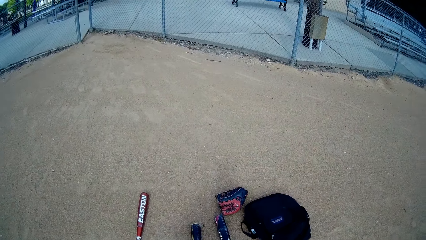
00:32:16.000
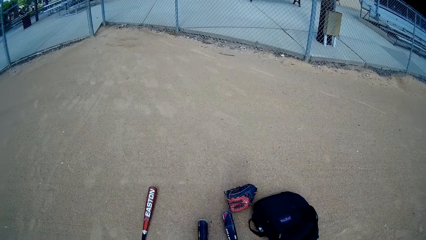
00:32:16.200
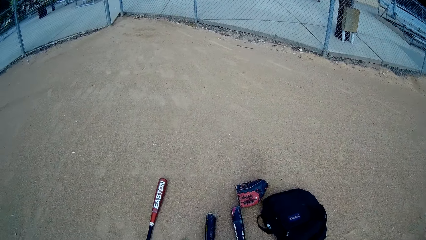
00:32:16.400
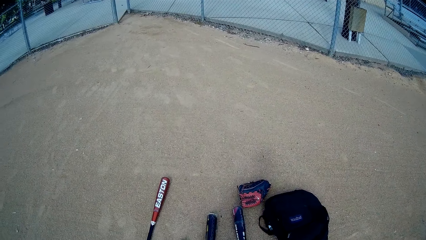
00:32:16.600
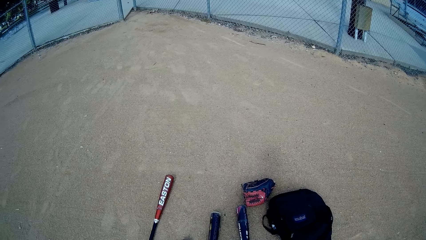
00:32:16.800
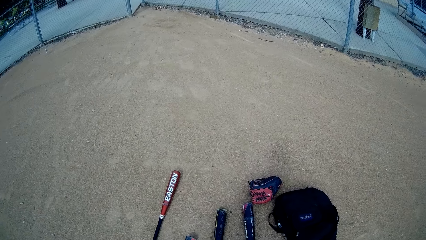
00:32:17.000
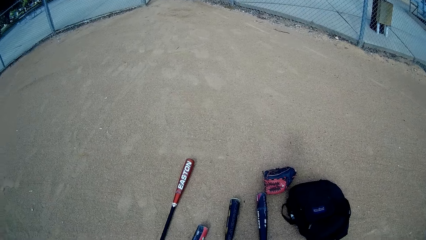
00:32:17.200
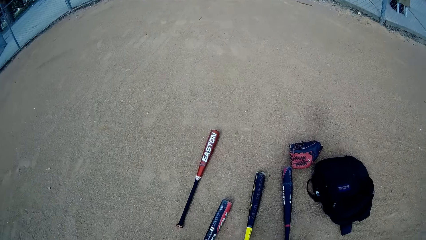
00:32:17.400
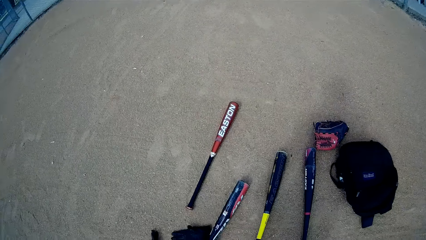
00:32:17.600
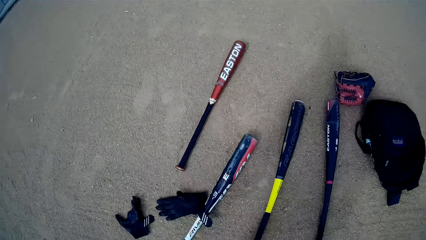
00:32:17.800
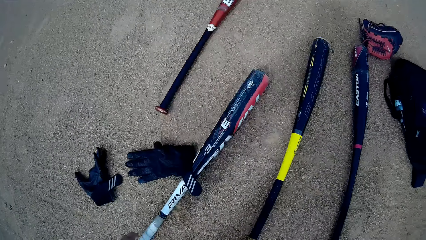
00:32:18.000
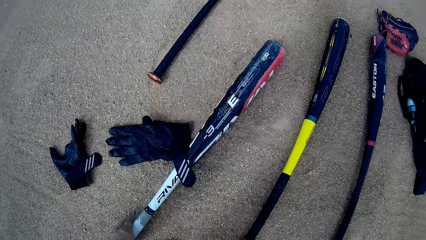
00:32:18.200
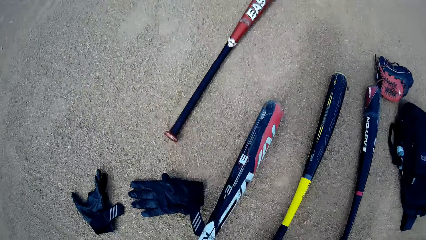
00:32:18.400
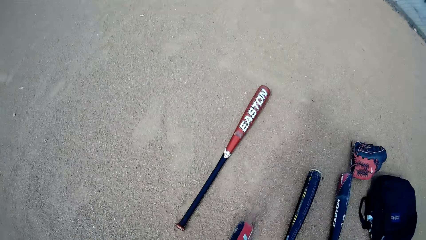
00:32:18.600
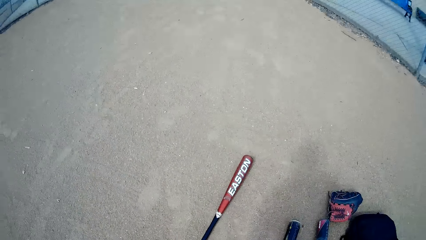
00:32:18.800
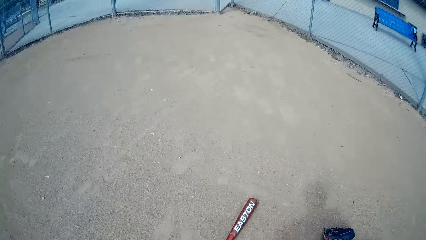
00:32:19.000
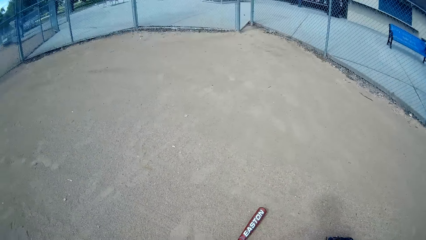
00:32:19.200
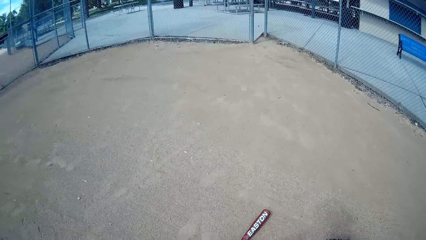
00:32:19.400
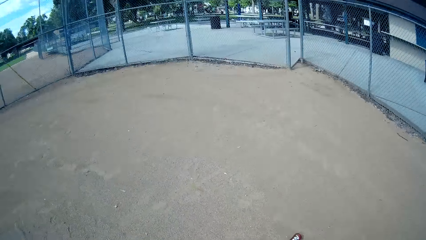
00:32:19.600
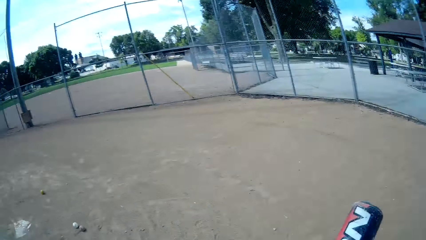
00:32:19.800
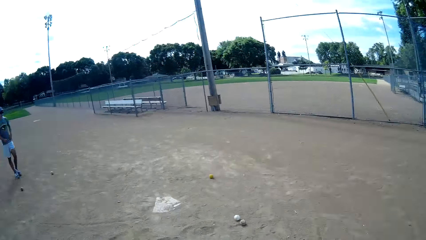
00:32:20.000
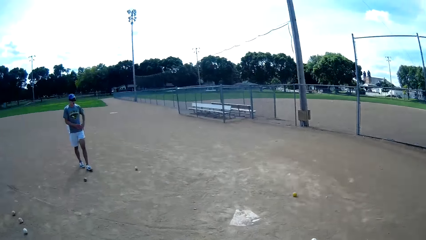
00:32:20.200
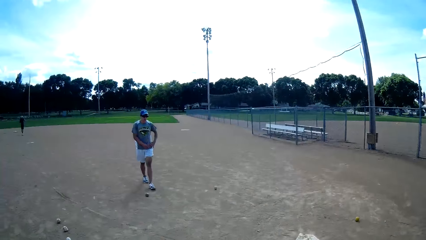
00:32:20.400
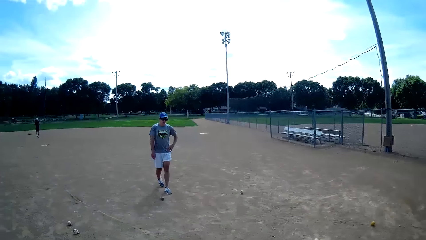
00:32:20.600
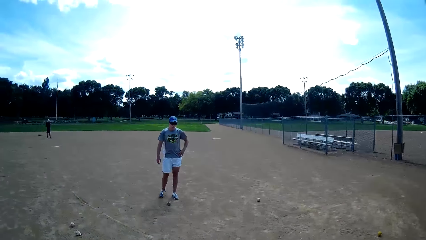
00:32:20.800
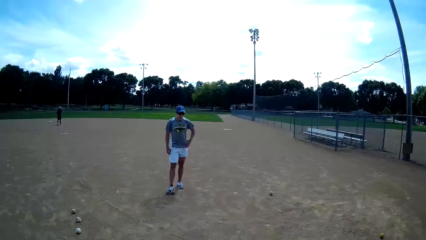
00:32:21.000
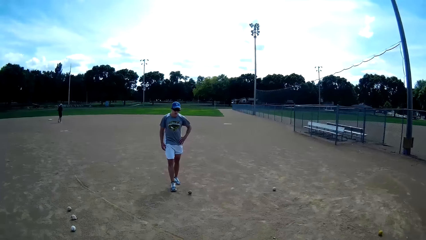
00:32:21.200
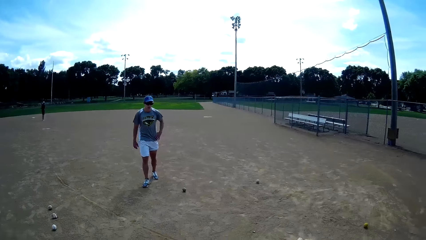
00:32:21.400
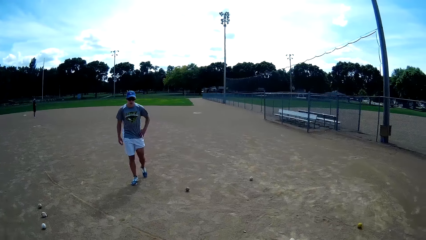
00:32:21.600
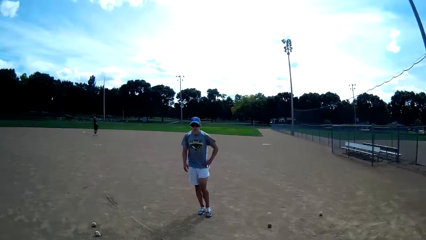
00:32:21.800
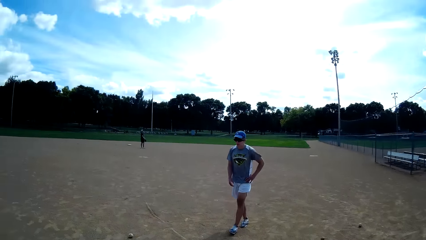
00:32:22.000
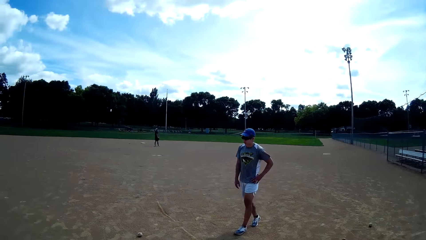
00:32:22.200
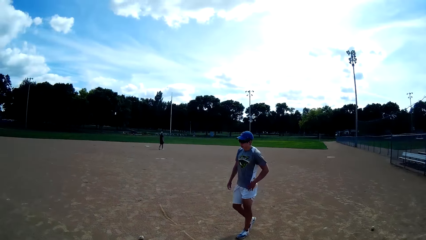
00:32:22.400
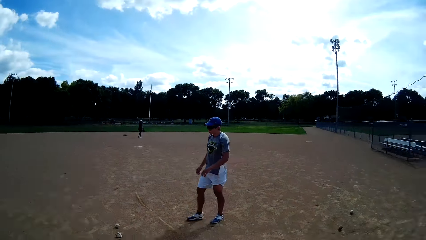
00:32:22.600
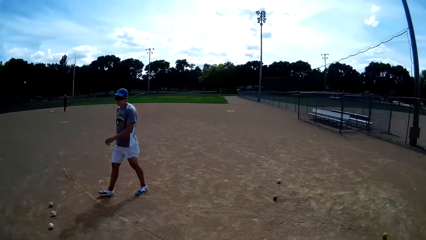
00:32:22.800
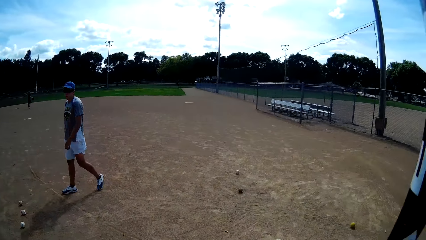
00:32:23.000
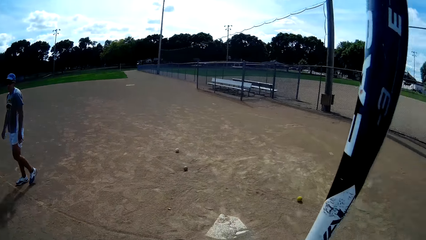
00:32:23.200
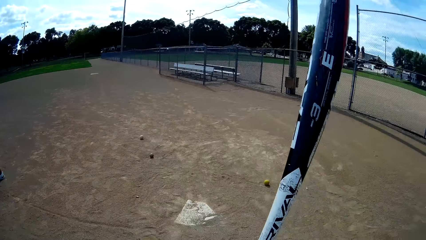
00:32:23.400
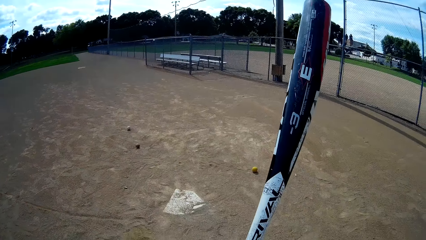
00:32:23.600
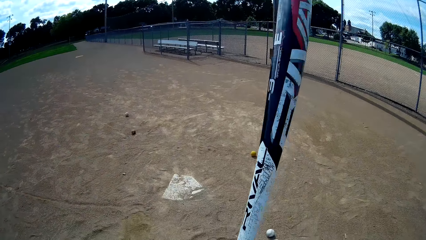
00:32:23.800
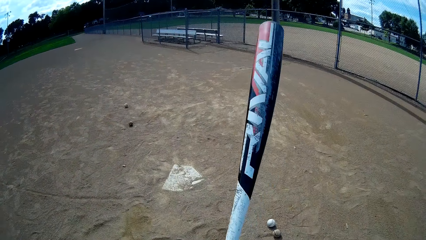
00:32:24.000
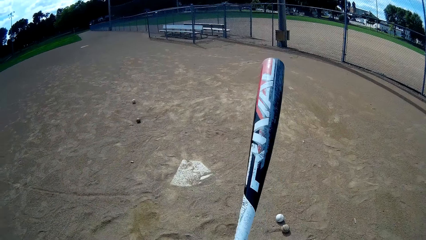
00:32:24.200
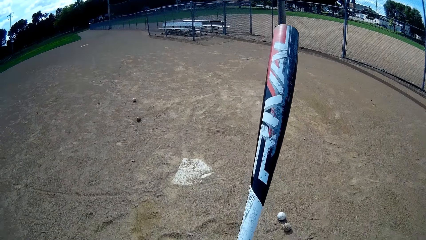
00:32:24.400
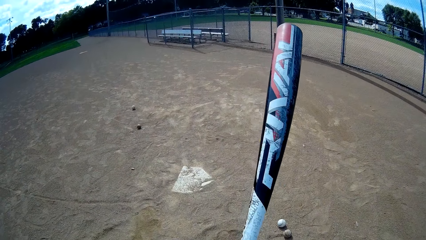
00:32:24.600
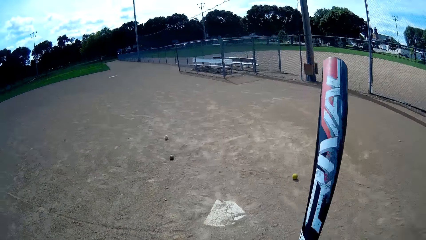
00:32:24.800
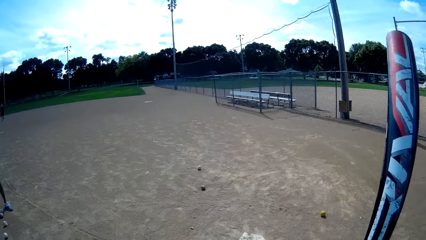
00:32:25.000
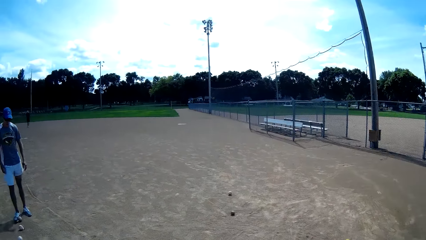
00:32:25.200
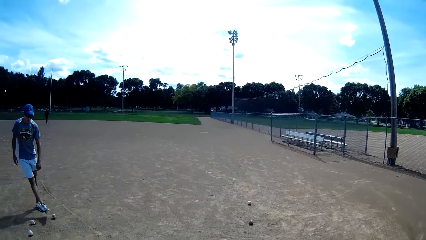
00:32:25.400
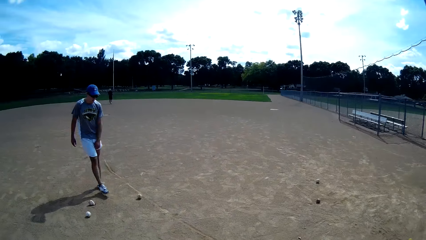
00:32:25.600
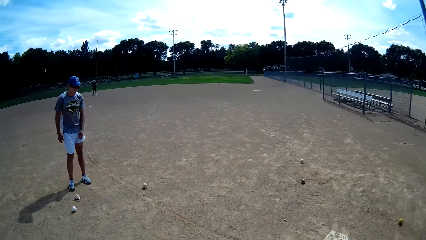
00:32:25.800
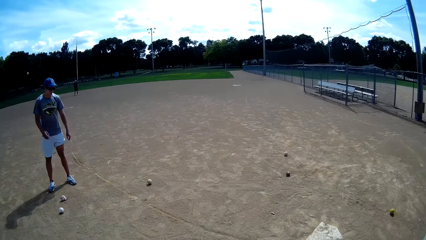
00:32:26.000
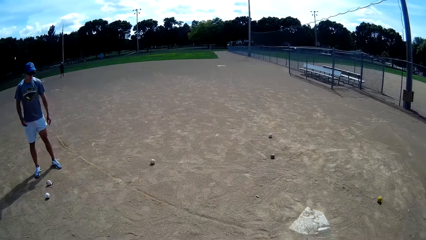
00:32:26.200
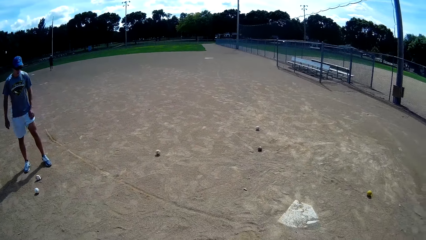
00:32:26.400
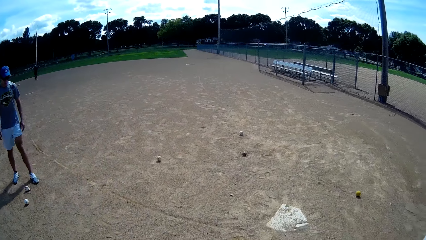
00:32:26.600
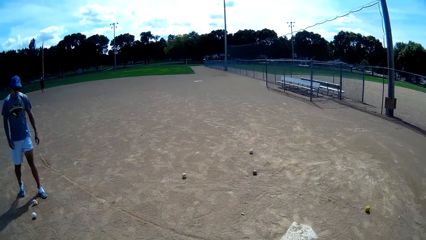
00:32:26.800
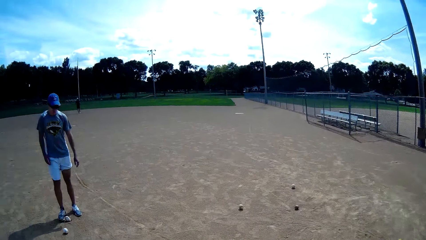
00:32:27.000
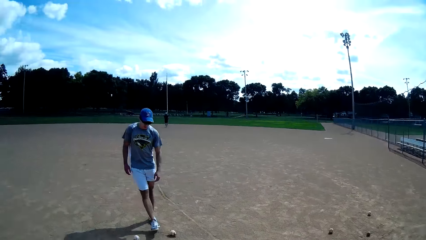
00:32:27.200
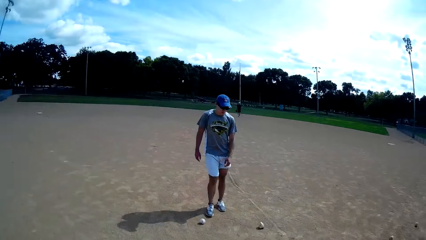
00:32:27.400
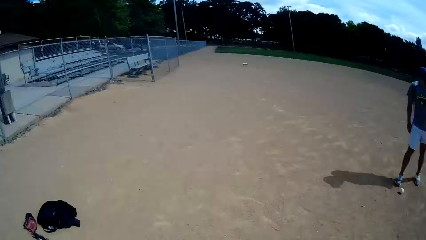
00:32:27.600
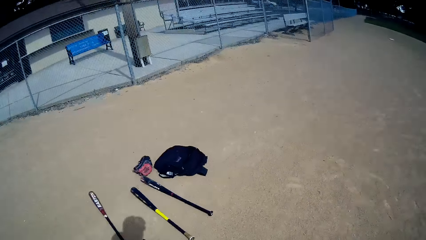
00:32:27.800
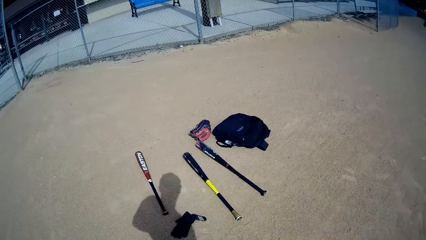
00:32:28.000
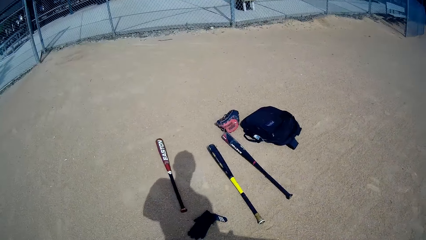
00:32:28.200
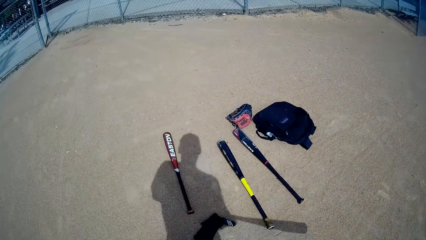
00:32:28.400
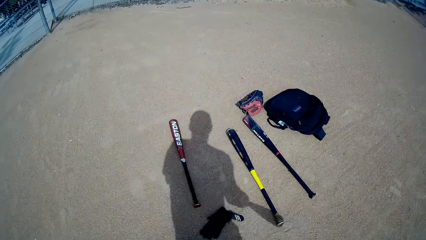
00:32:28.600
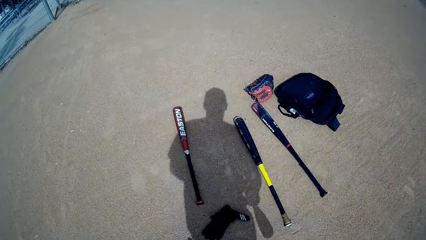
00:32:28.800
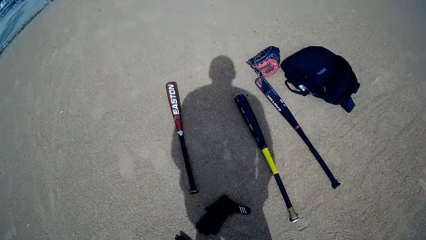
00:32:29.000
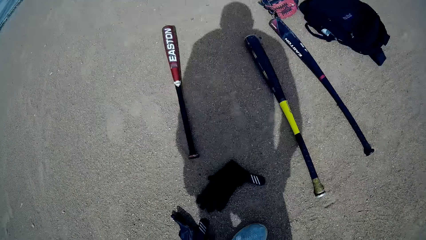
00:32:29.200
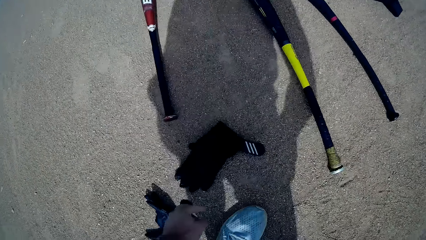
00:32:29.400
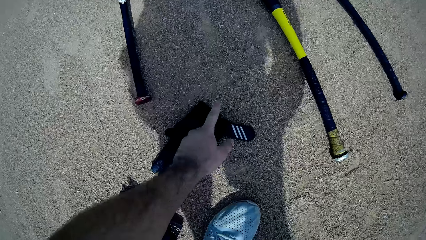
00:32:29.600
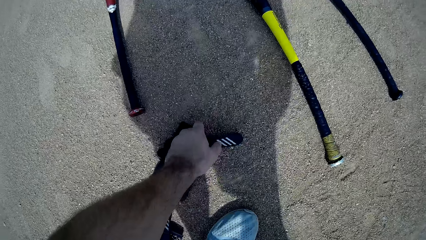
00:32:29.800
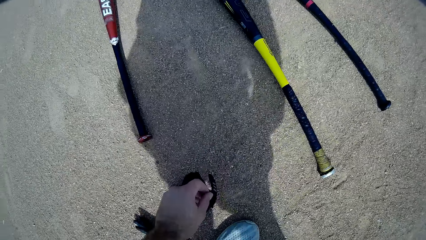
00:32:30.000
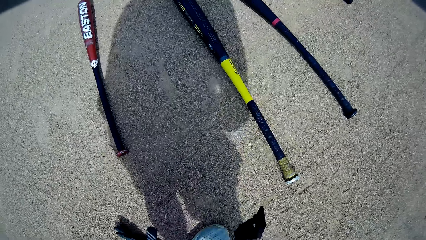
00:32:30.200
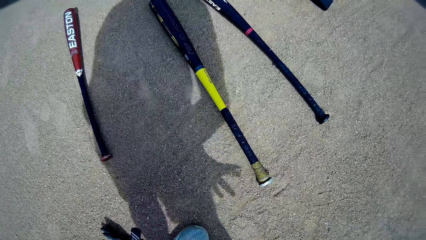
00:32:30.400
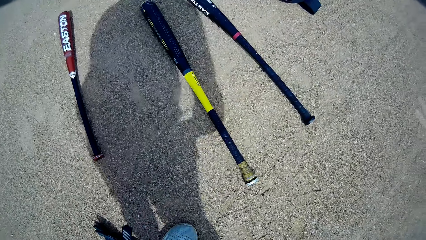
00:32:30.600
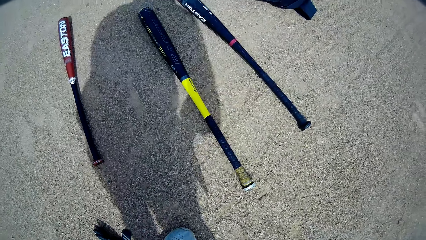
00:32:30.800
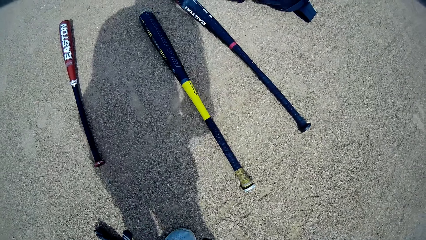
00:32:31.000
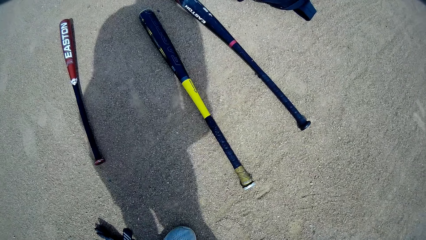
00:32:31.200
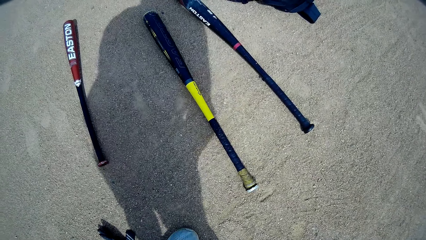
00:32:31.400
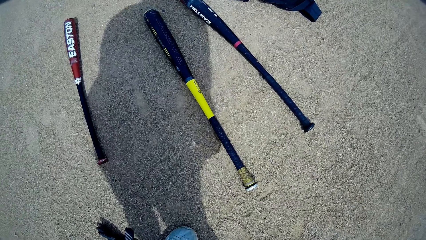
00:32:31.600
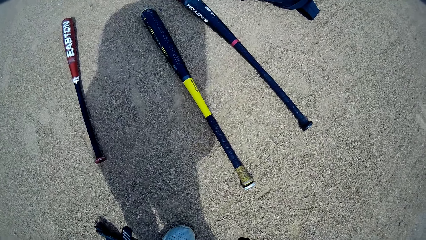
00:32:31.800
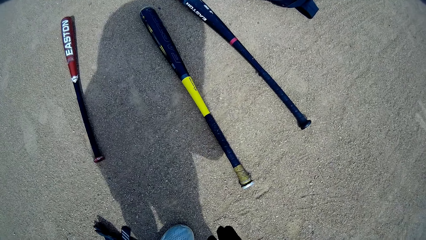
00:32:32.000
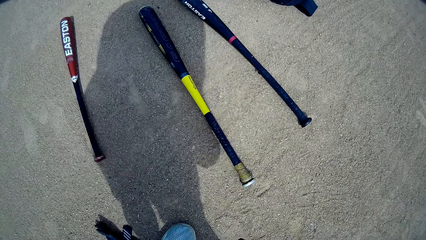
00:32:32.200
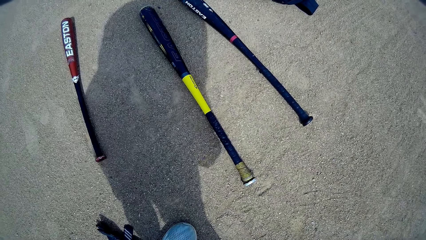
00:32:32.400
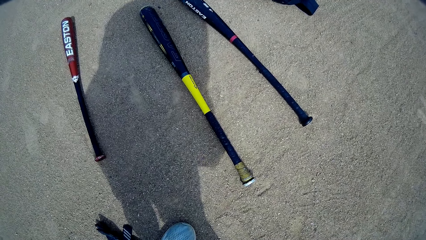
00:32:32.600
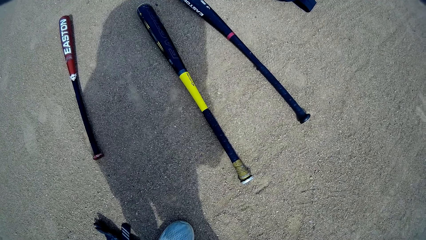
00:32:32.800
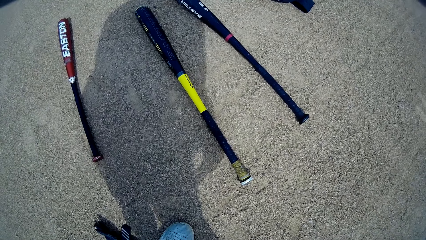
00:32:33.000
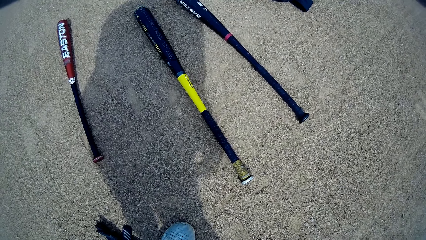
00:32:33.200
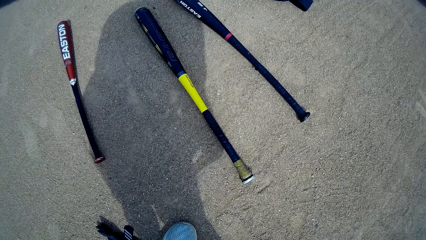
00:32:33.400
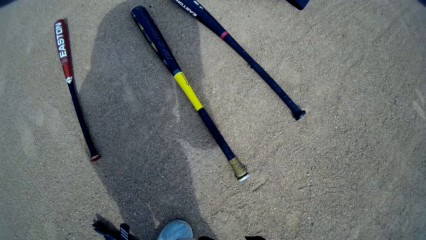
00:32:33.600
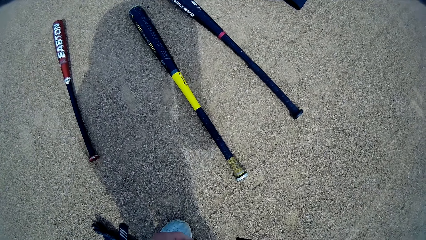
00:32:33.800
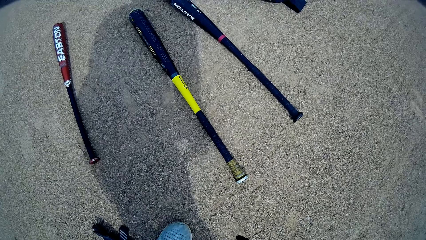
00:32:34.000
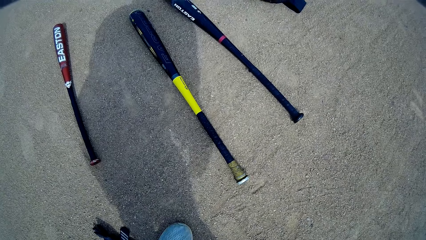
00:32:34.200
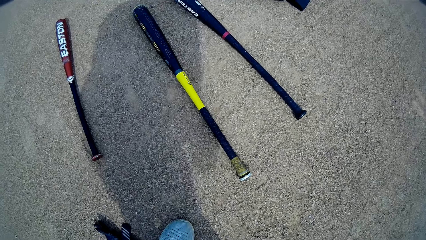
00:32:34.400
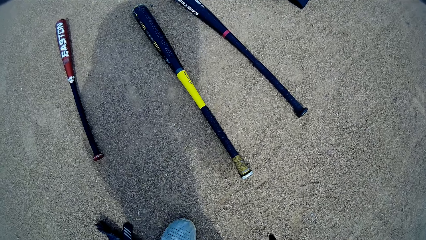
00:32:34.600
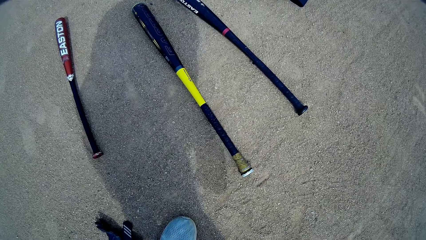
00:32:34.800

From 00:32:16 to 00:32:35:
The camera wearer picks a baseball bat from the ground. He turns towards the man. The man and another man walk around the pitch. The first man interacts with the camera wearer. The man kicks a baseball on the ground. The camera wearer holds the baseball bat on the pitch. The man kicks another ball on the ground. He kicks another ball on the ground again. The camera wearer picks a hand glove from the ground with his left hand. He wears the hand glove on his right hand.
